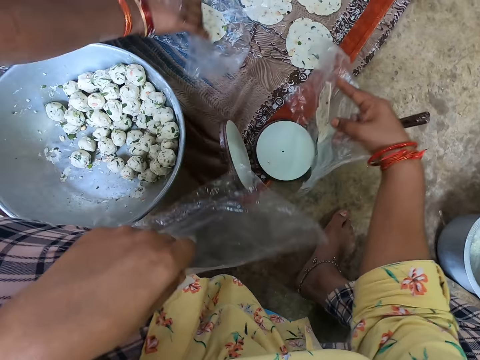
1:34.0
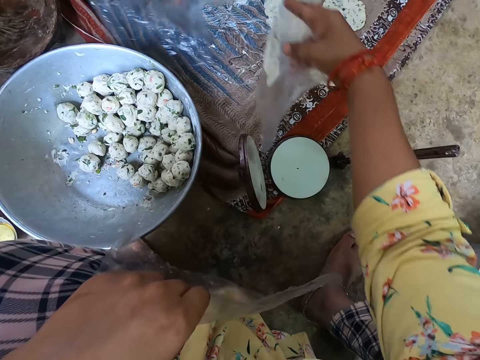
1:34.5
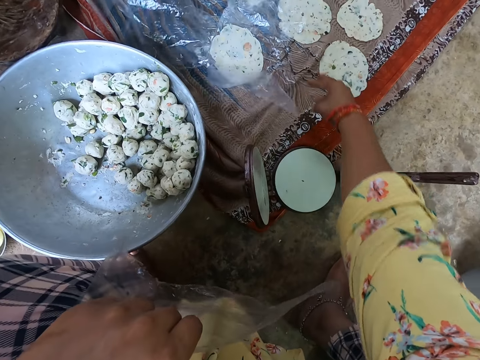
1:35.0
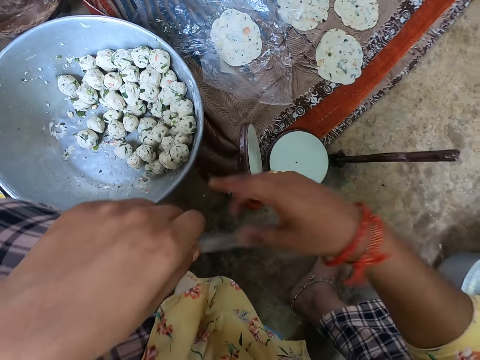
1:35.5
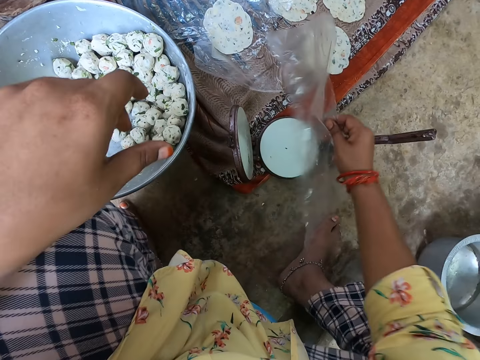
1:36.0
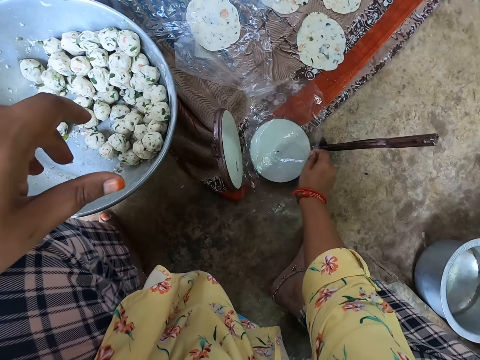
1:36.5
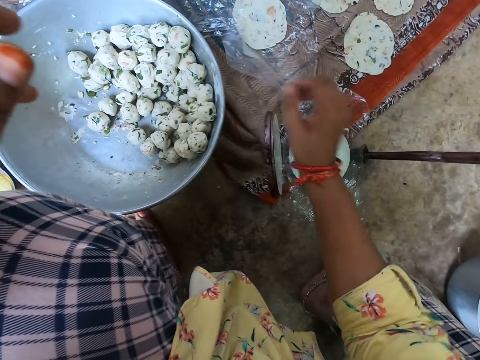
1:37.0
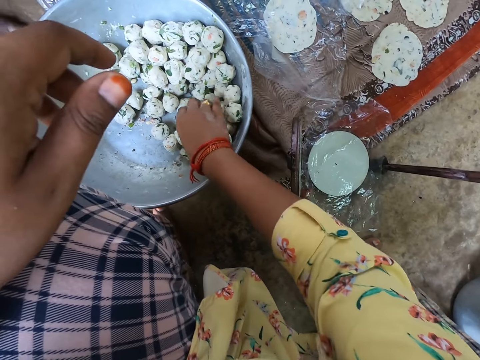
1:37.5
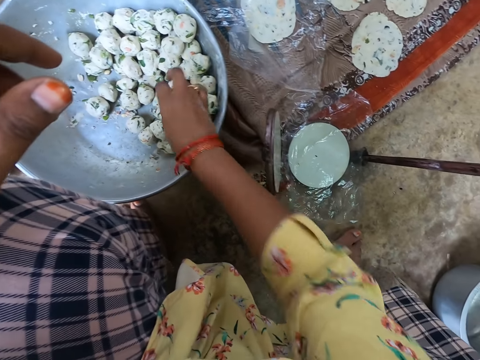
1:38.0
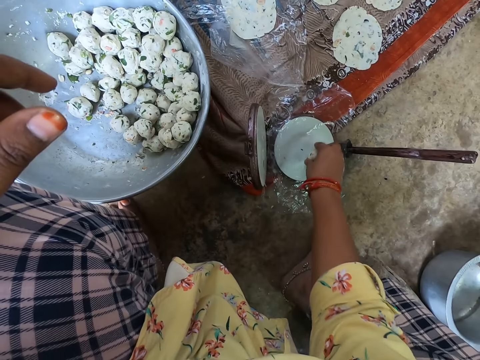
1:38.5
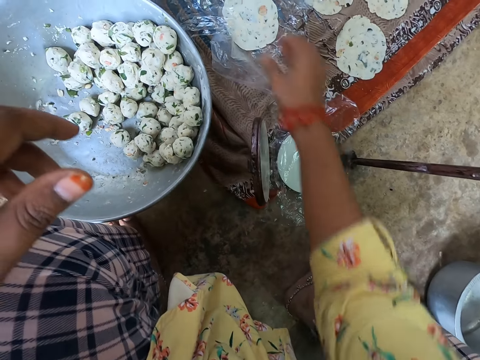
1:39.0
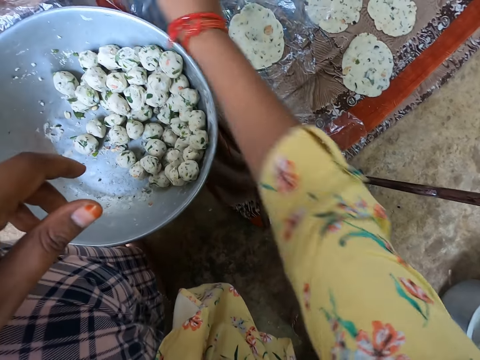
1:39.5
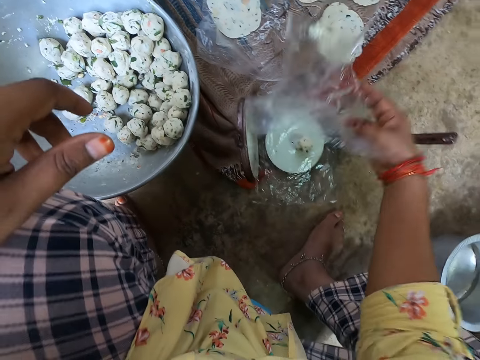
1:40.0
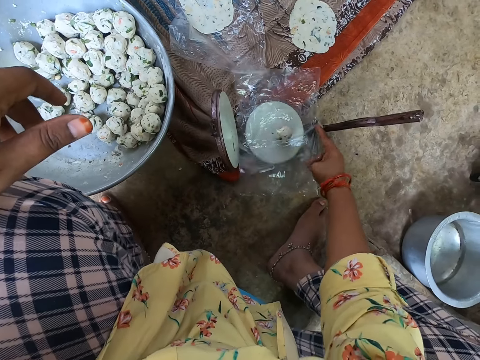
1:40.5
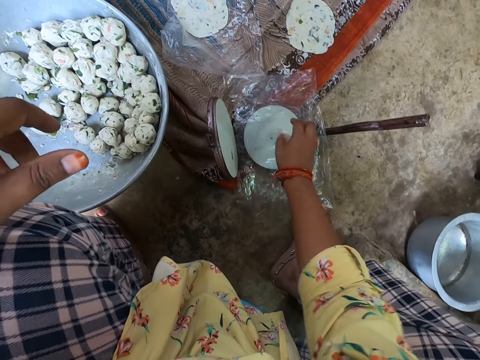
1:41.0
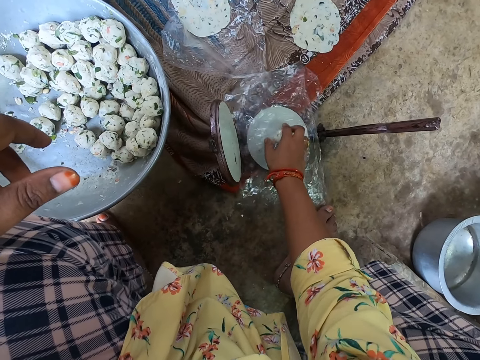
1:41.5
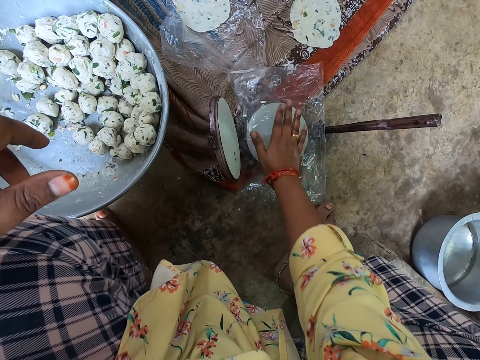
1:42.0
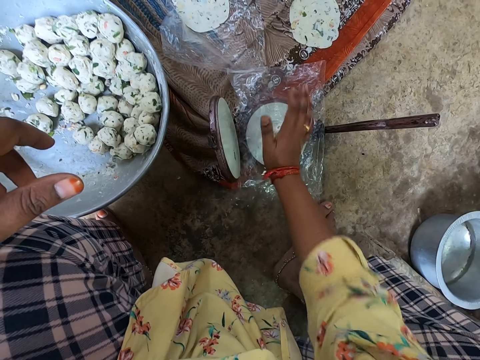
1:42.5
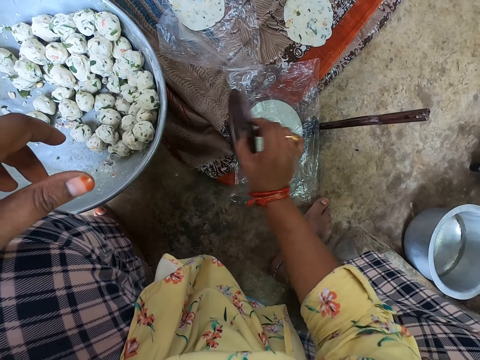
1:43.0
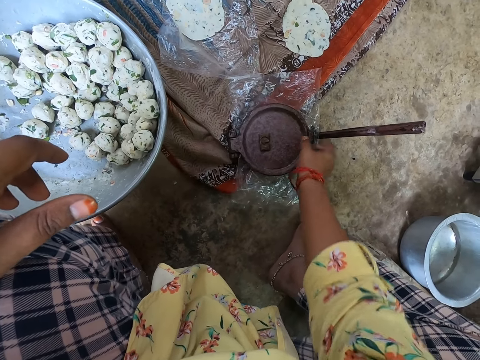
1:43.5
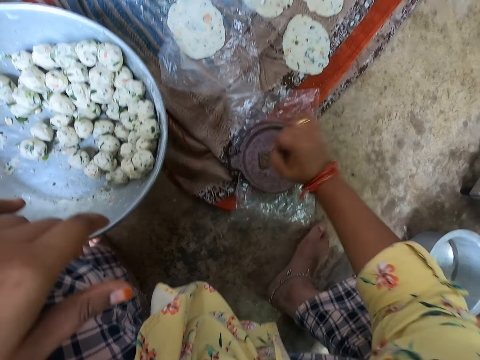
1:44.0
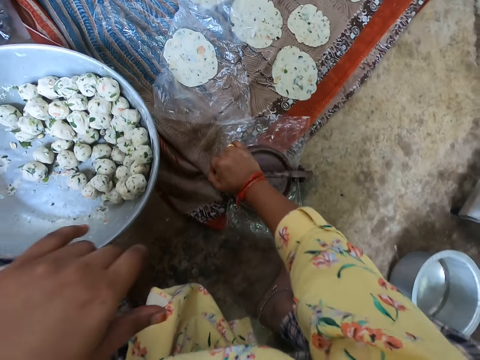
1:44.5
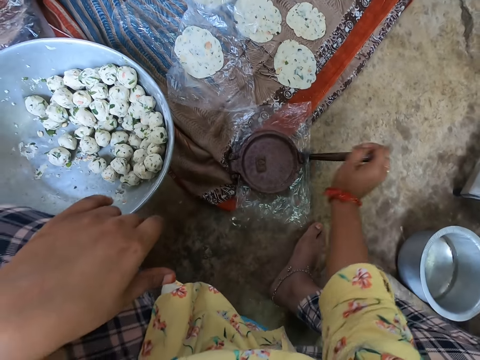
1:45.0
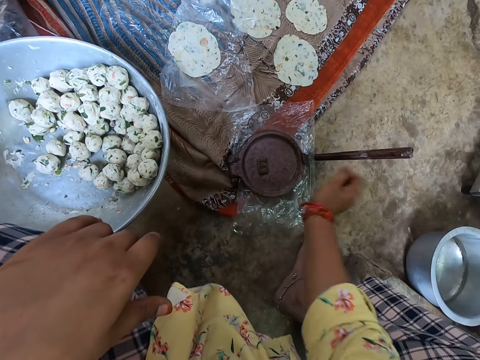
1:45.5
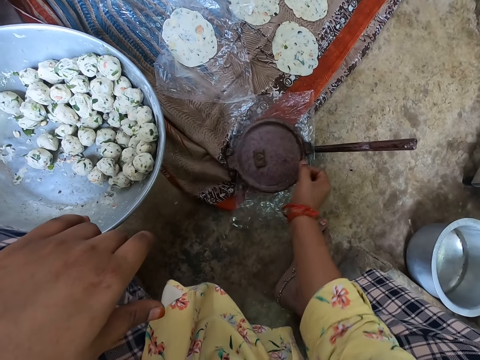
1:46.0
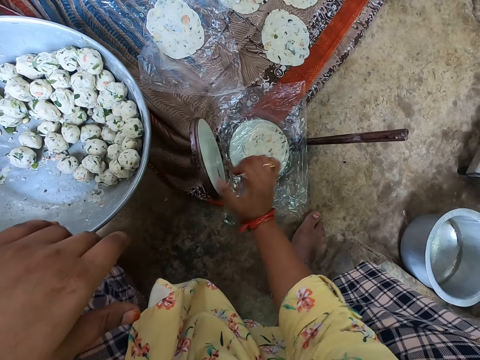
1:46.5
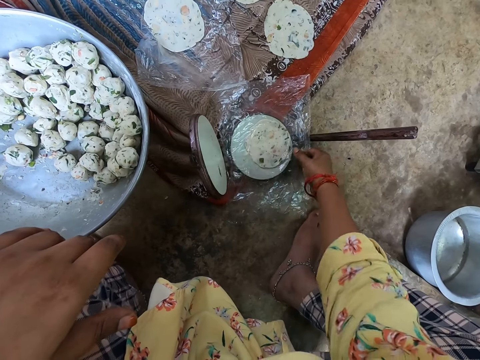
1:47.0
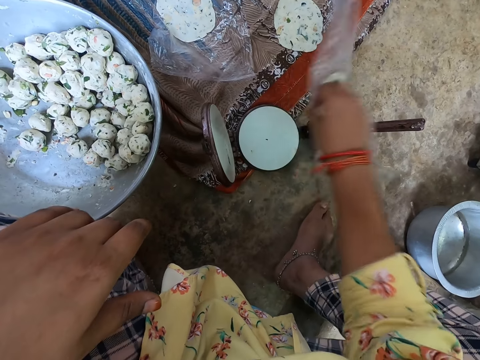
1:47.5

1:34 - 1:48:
The camera wearer removes the nylon with dough from the pot. A woman takes a nylon from the table. The camera wearer places the nylon with dough on the table. She places the nylon on the pot with her right hand. She takes dough from the bowl. She puts the dough on the nylon. She takes a nylon with her right hand. She covers the nylon on the dough. She smoothens the nylon with her right hand. She covers the lid of the pot with her right hand. She uses a wedge over the lid of the pot. She removes the wedge over the lid of the pot. She opens the lid with her right hand. She turns the nylon with the dough to the other side.

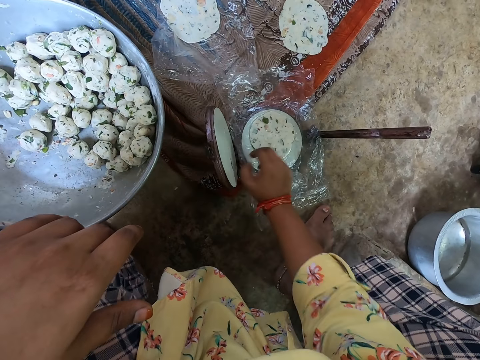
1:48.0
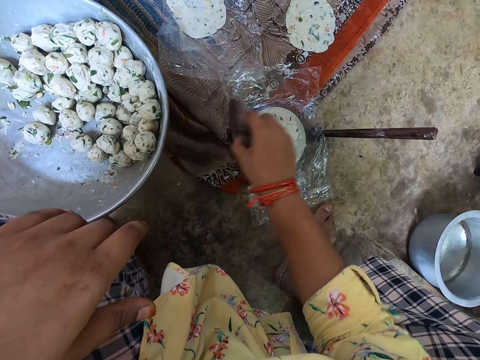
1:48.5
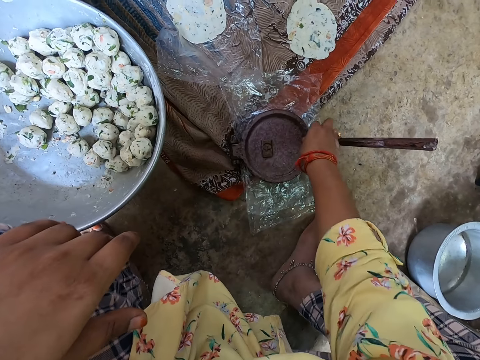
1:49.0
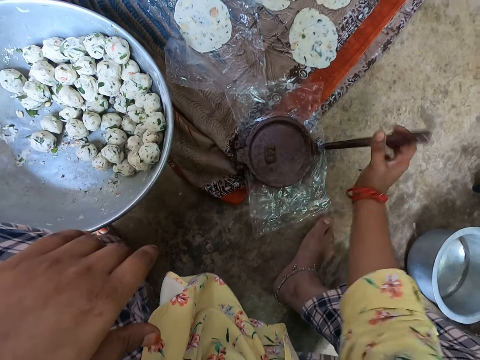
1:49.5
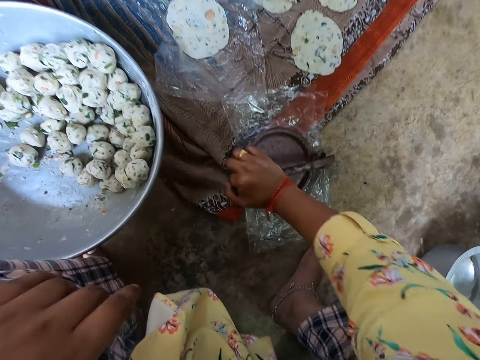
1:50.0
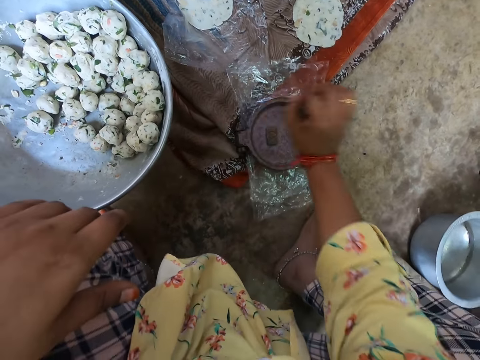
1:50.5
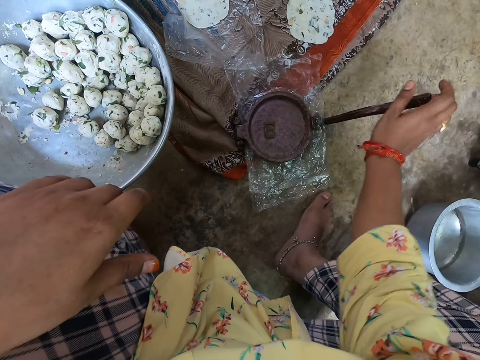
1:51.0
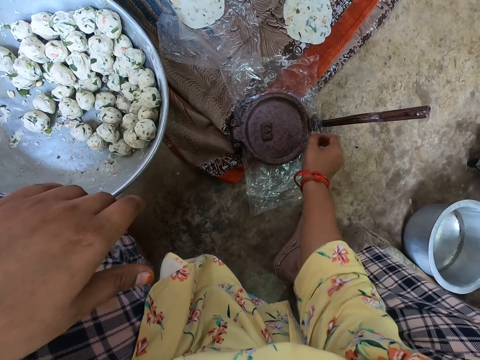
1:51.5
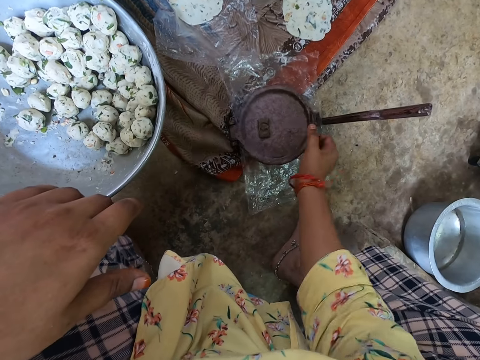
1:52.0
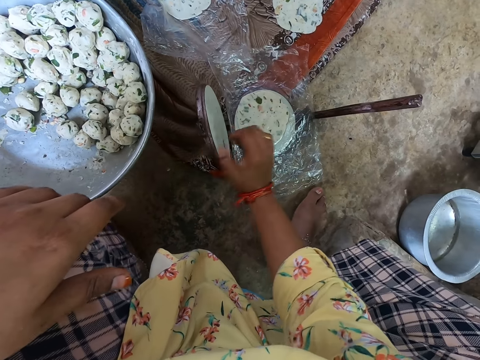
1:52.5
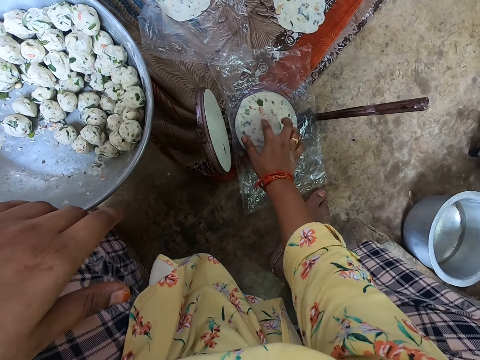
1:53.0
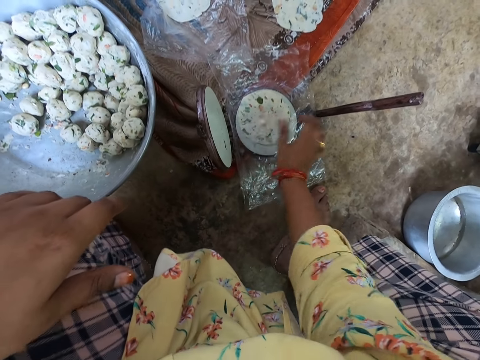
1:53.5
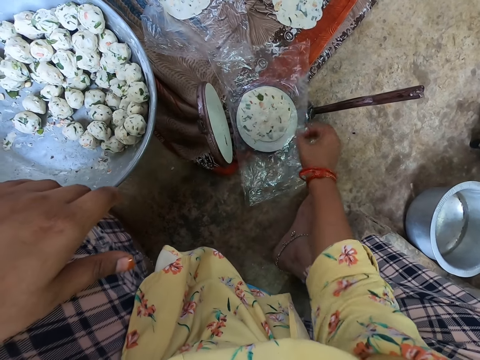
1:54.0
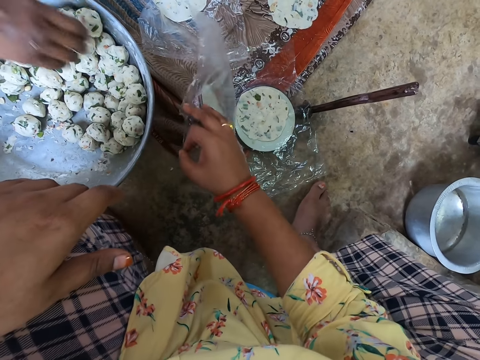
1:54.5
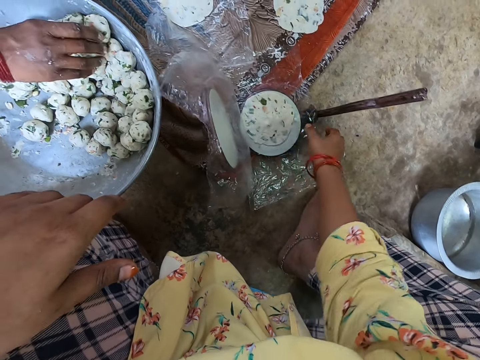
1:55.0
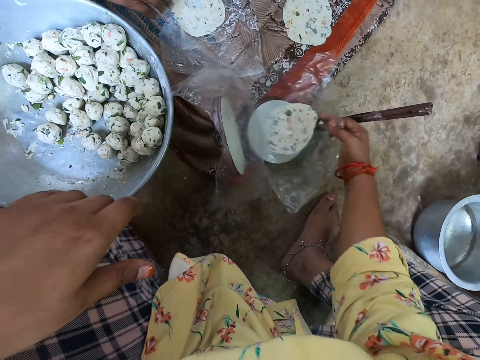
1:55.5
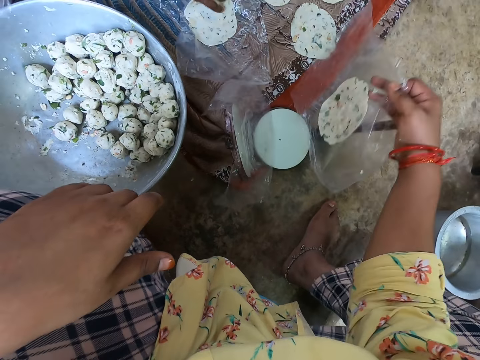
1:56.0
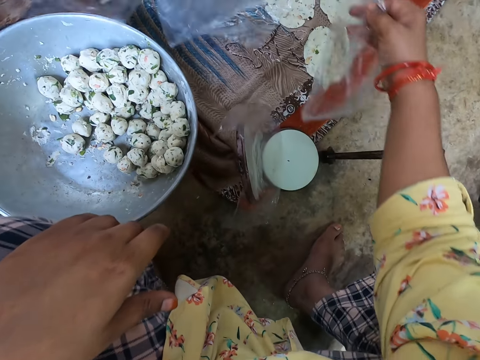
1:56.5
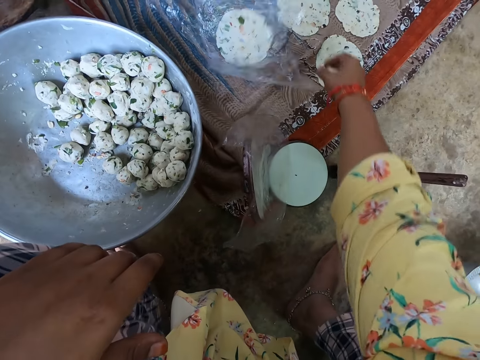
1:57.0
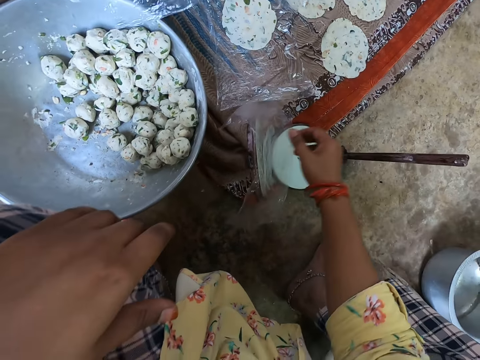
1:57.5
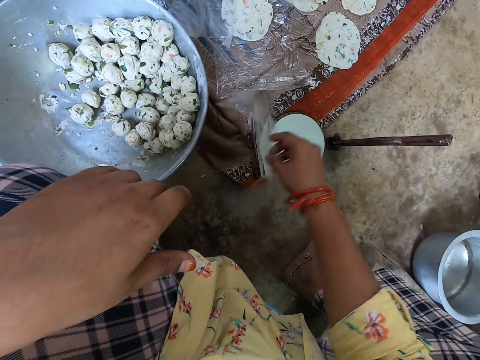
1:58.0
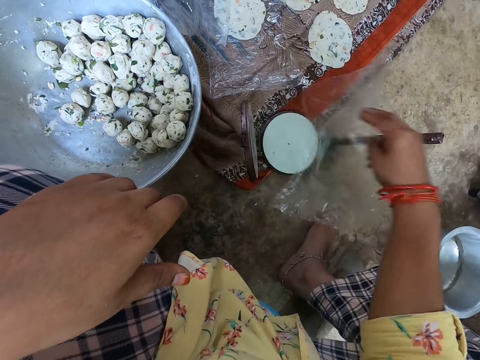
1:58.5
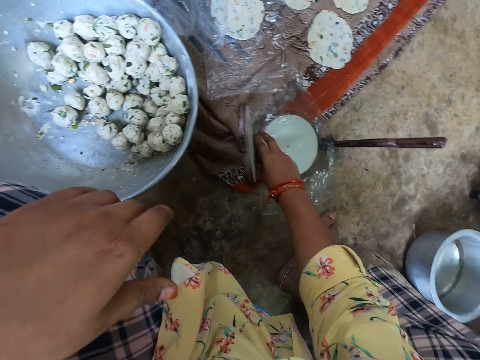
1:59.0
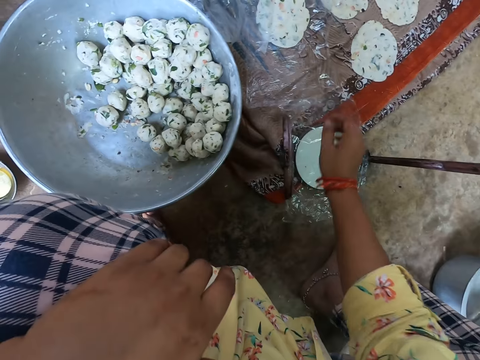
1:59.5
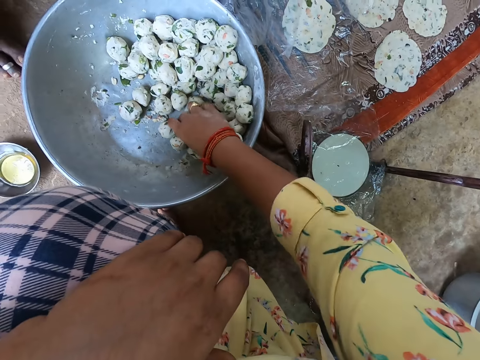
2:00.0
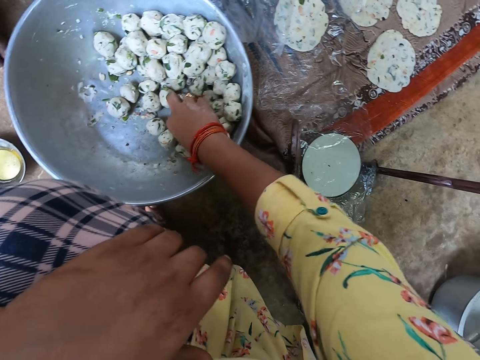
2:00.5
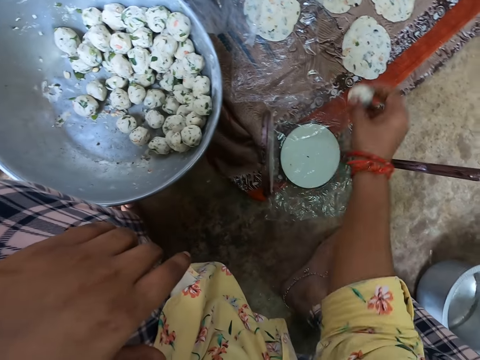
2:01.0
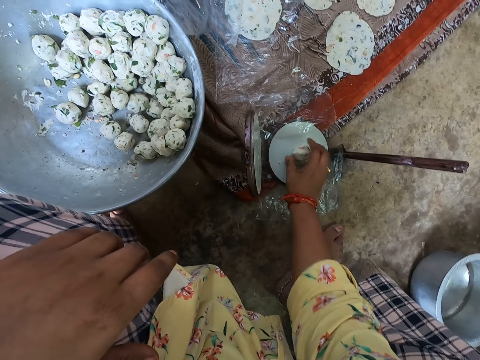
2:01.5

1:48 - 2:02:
The camera wearer covers the lid of the pot with her right hand. She uses a wedge over the lid of the pot. She presses something. She removes the wedge over the lid of the pot. She opens the lid with her right hand. She places her right hand on the dough. She removes the nylon on the dough with her left hand. She removes the nylon with dough from the pot. A woman takes the nylon with dough from the table. The camera wearer drops the nylon with dough on the table. She takes a nylon with her right hand. She places the nylon on the pot with her right hand. She takes dough from the bowl.
